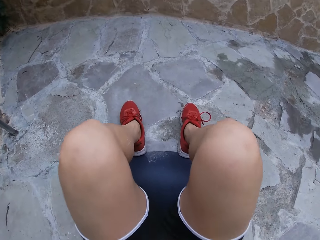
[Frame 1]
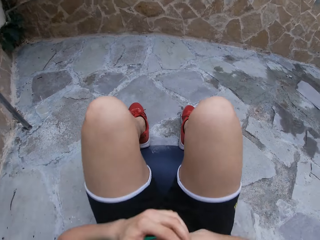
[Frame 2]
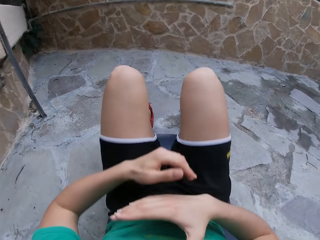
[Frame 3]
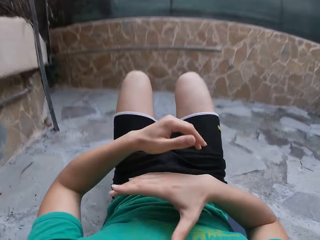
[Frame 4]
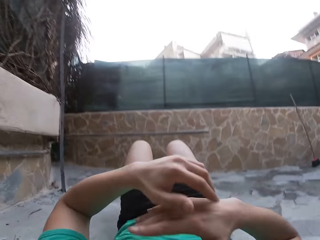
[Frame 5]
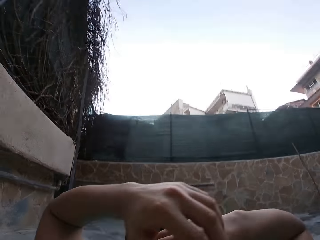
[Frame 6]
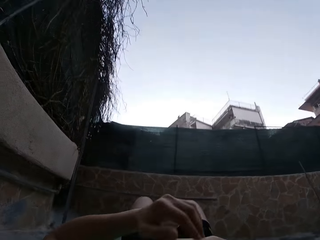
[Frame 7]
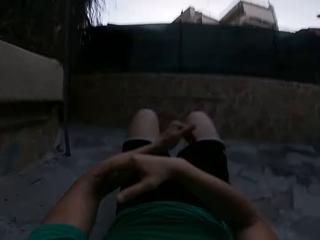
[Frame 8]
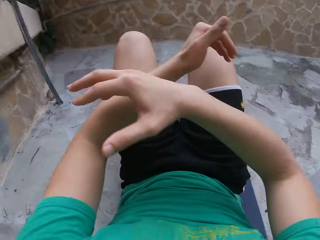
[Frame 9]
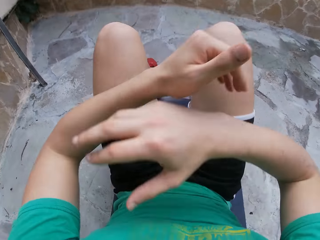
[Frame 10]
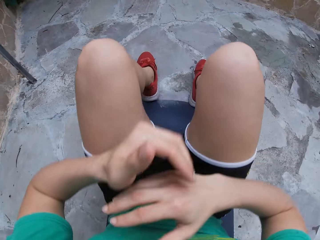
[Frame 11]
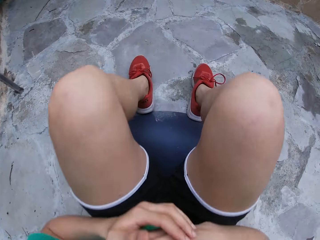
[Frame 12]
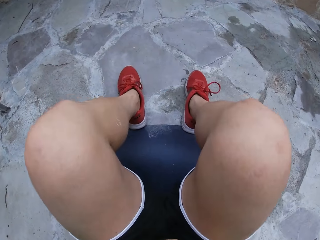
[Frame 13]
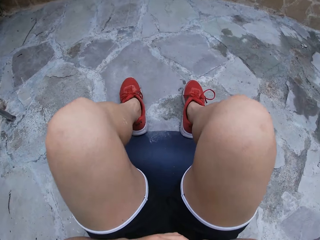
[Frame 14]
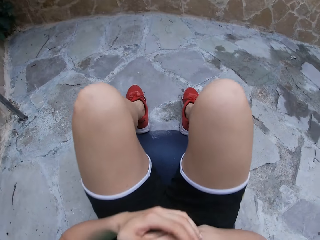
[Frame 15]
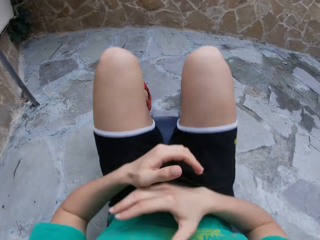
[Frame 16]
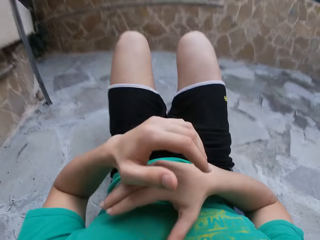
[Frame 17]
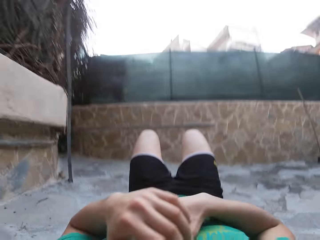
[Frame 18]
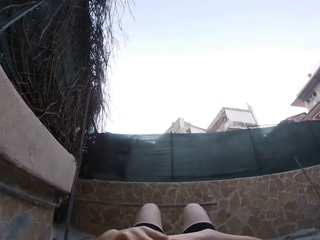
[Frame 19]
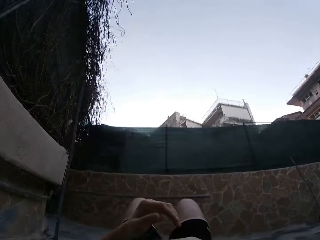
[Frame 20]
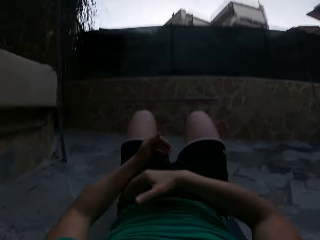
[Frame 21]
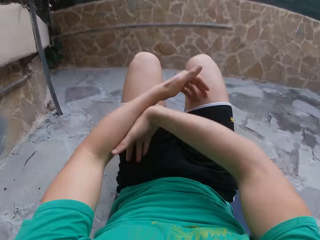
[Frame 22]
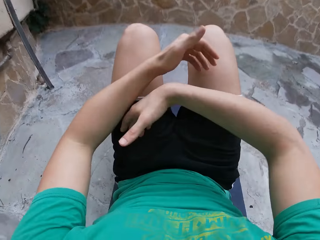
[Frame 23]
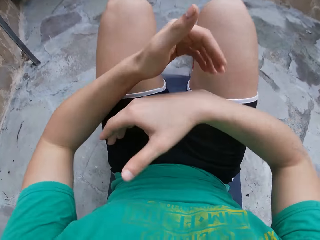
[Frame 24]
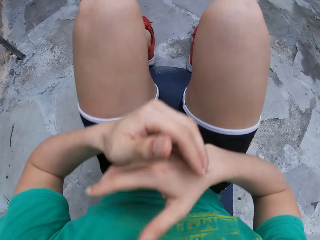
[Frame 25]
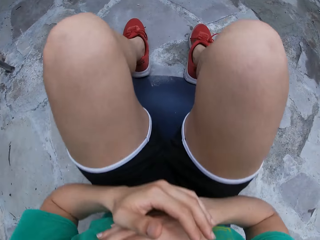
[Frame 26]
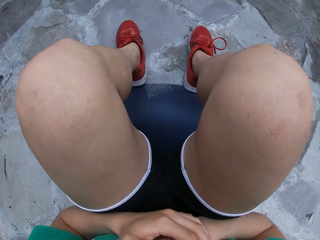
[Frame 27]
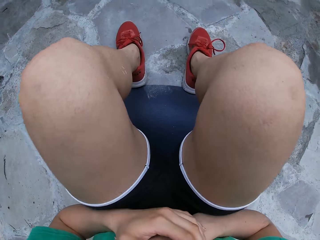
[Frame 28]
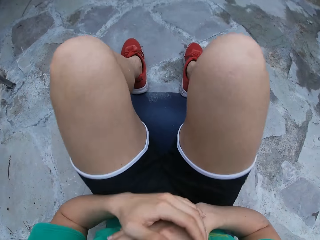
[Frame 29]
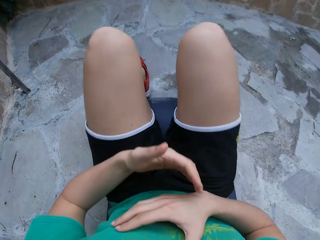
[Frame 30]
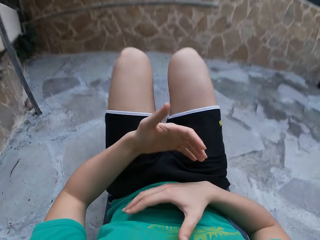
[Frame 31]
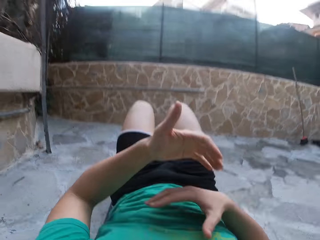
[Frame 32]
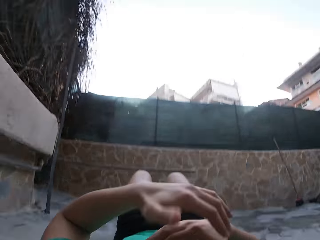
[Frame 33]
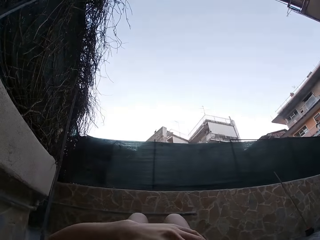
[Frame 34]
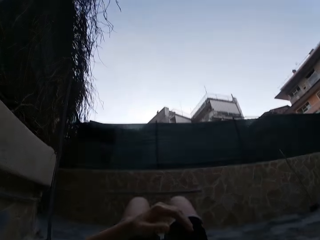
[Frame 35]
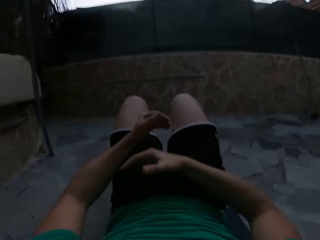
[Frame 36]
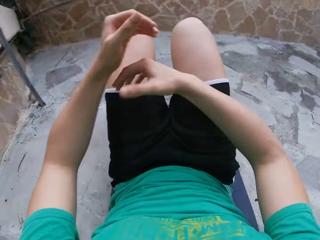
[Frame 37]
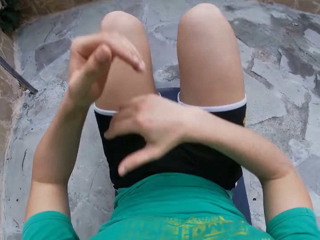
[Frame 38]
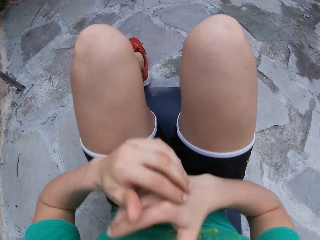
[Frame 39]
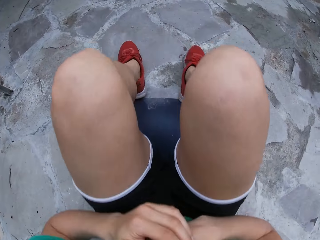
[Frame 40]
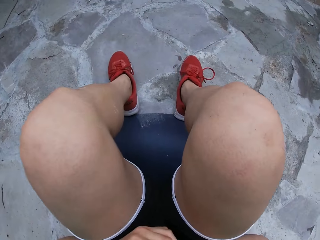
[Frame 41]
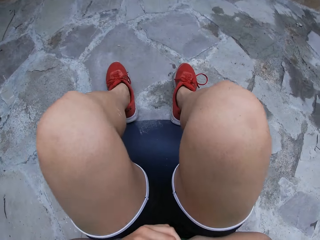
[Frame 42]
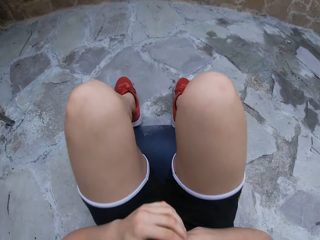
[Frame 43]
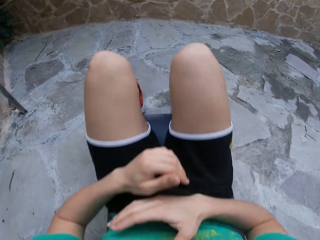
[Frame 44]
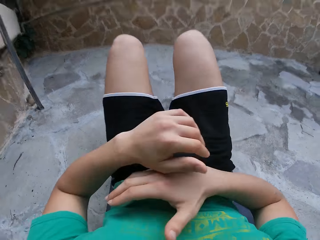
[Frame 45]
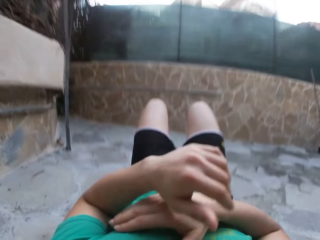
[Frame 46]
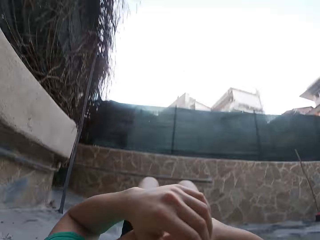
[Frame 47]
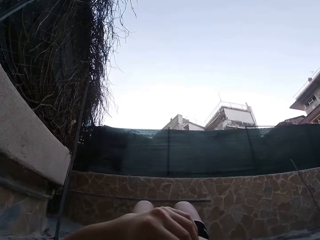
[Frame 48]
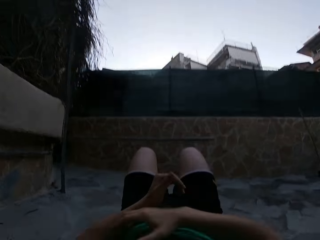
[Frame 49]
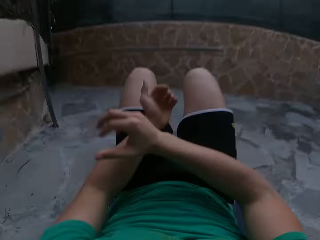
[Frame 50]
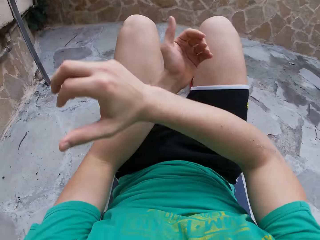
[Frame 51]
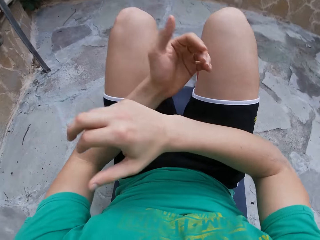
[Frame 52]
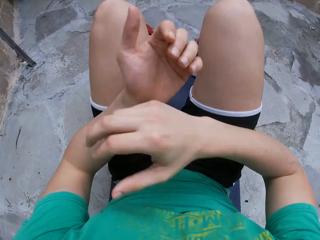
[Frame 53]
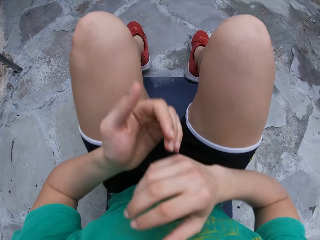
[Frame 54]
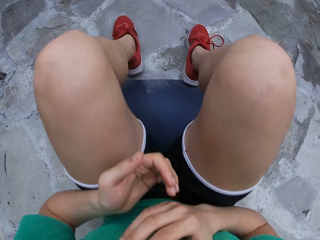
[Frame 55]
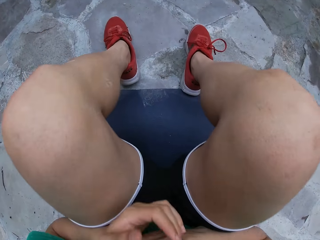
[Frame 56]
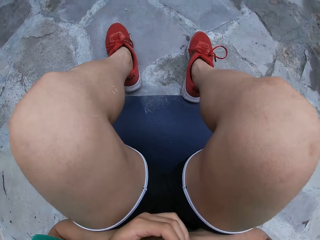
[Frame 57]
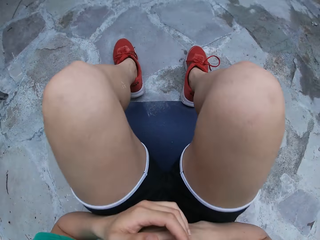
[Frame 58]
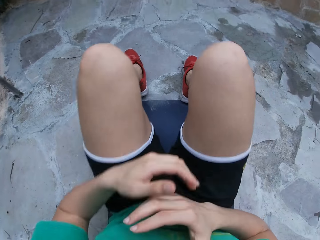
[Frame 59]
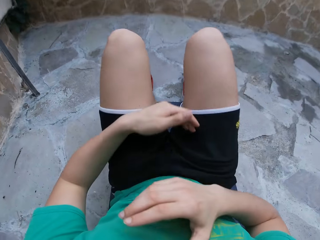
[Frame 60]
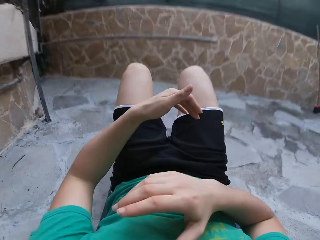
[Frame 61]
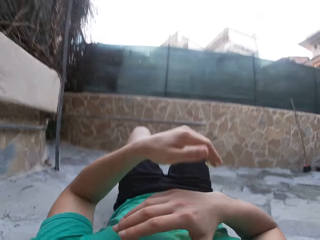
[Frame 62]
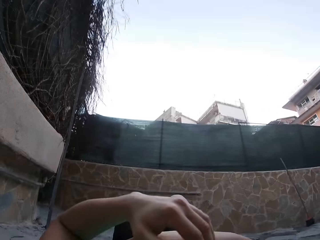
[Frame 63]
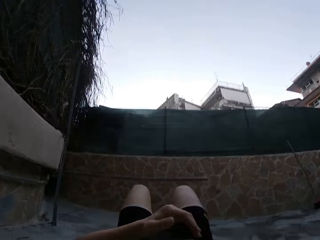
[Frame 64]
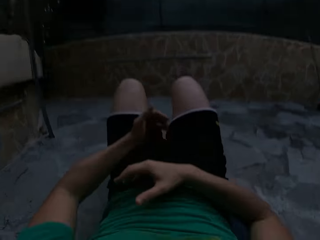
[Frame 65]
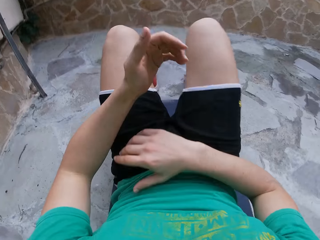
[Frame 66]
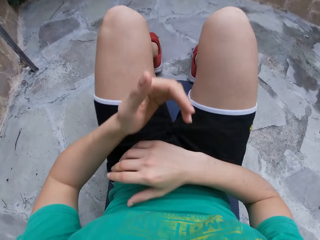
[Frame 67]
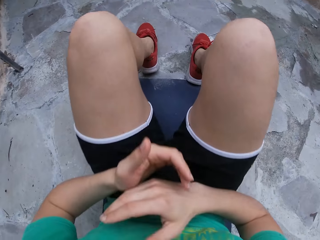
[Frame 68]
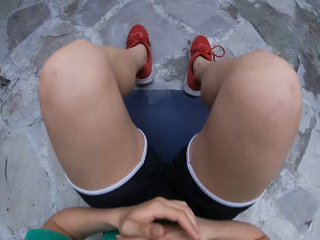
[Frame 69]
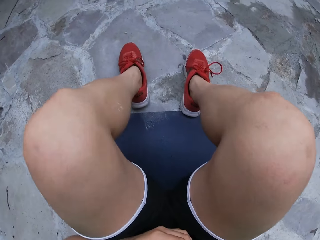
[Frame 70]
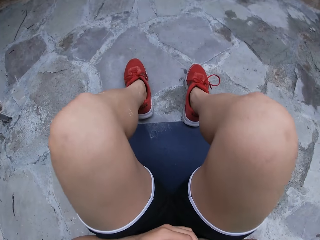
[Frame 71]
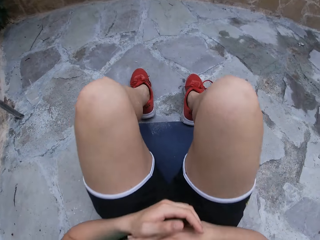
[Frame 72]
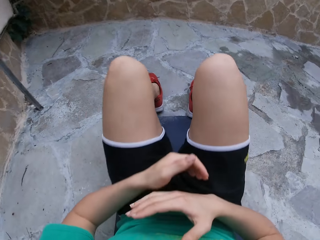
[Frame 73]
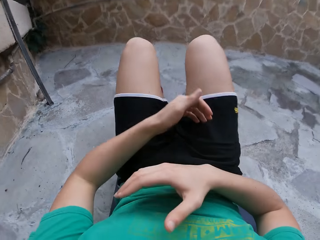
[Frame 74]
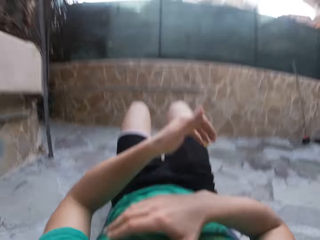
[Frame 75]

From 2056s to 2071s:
The camera wearer lowers the upper body. They lift the upper body. They lower the upper body. They lift the upper body. They lower the upper body. They lift the body. They lower the upper body. They lift the upper body. They lower the upper body. They lift the upper body.

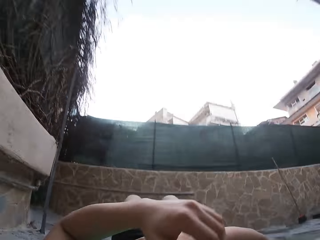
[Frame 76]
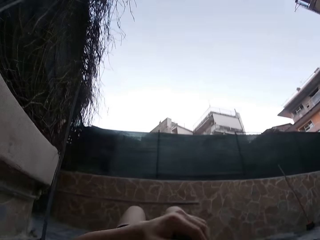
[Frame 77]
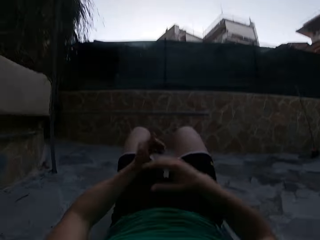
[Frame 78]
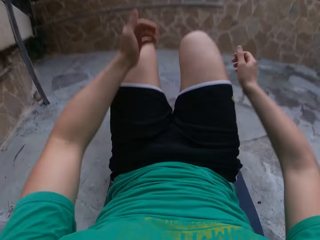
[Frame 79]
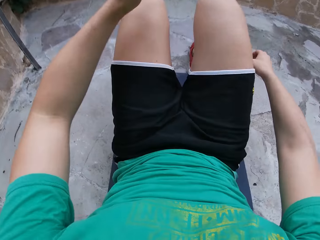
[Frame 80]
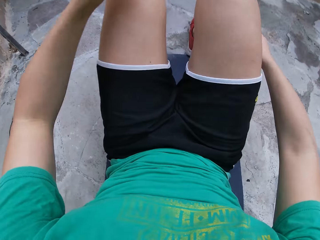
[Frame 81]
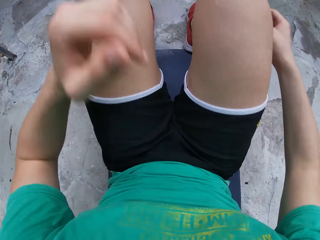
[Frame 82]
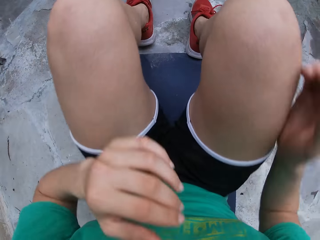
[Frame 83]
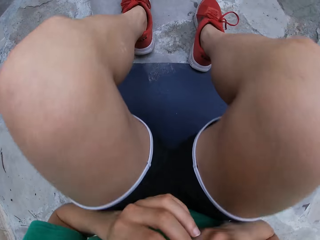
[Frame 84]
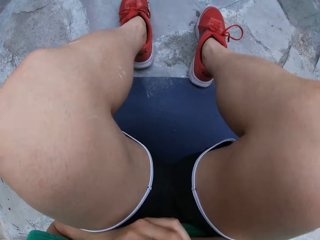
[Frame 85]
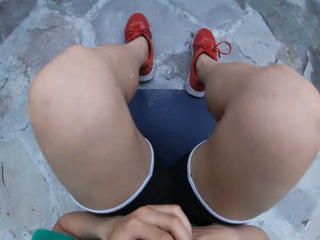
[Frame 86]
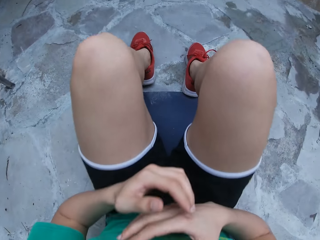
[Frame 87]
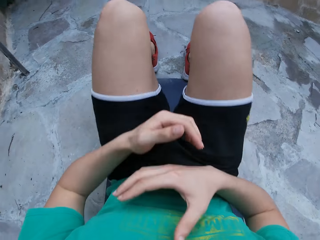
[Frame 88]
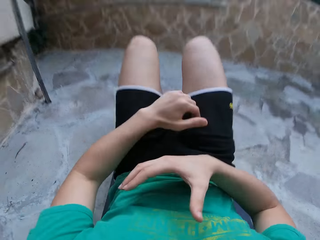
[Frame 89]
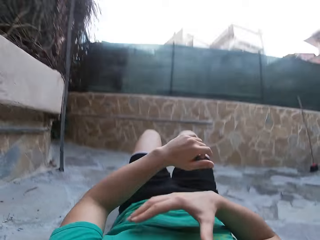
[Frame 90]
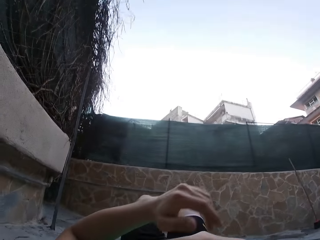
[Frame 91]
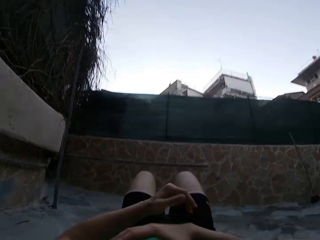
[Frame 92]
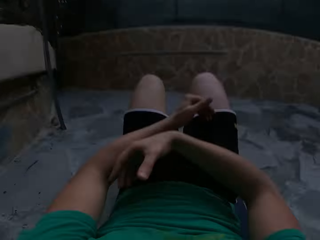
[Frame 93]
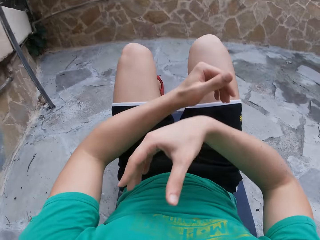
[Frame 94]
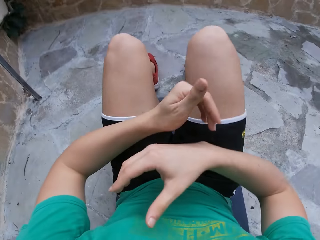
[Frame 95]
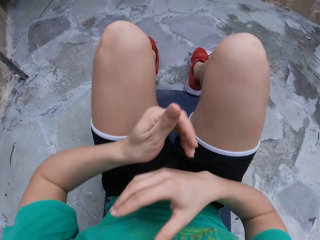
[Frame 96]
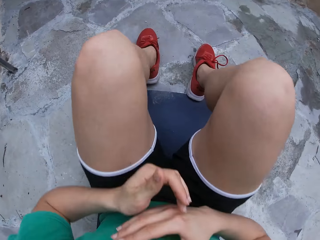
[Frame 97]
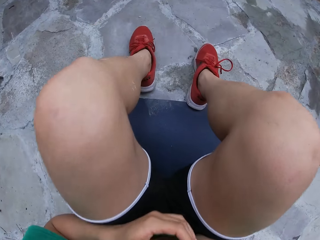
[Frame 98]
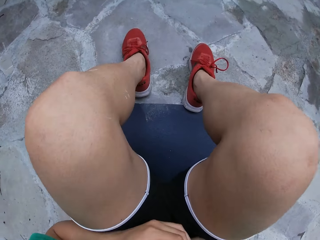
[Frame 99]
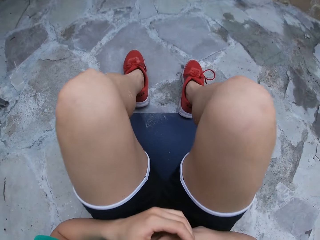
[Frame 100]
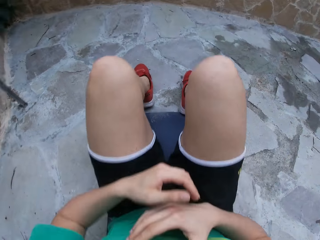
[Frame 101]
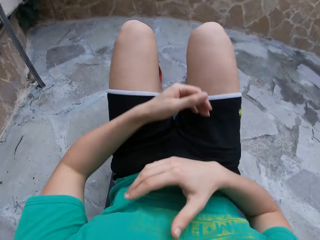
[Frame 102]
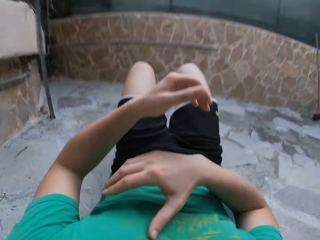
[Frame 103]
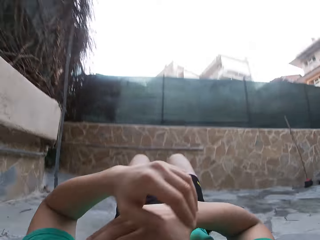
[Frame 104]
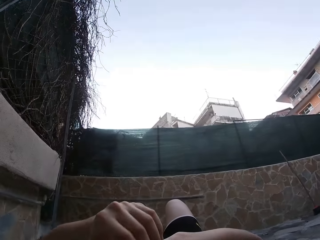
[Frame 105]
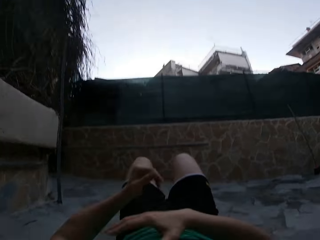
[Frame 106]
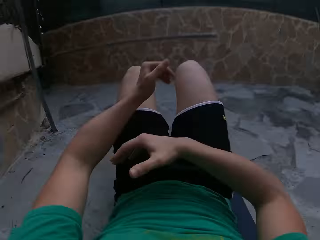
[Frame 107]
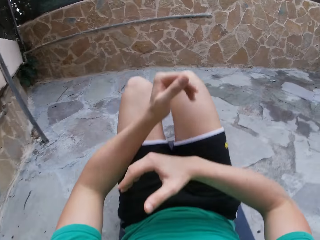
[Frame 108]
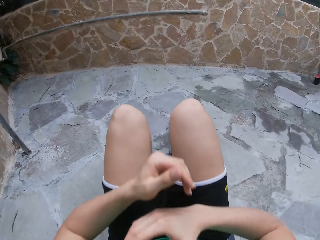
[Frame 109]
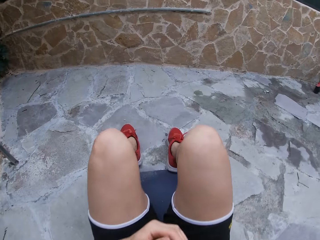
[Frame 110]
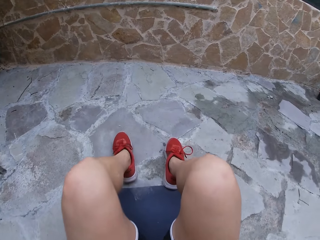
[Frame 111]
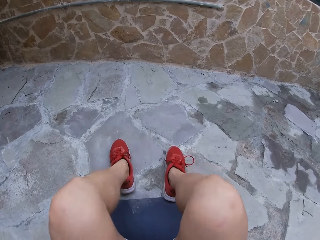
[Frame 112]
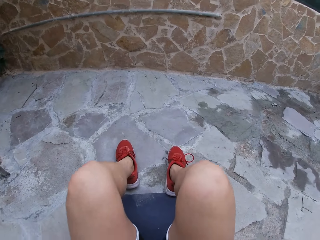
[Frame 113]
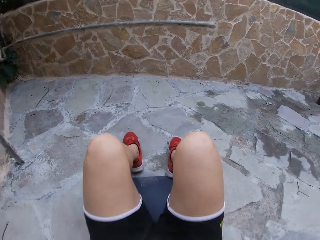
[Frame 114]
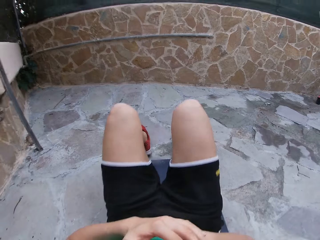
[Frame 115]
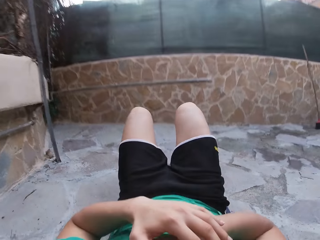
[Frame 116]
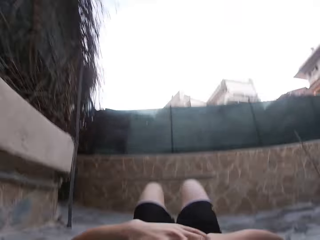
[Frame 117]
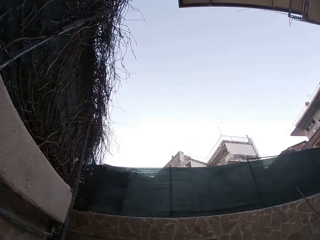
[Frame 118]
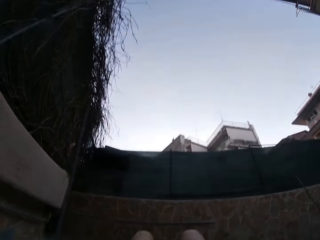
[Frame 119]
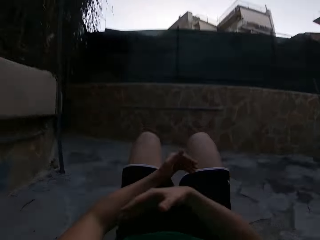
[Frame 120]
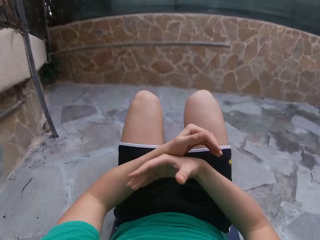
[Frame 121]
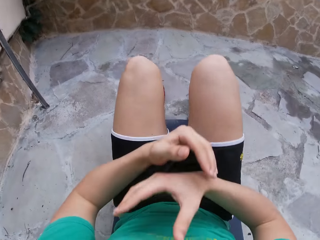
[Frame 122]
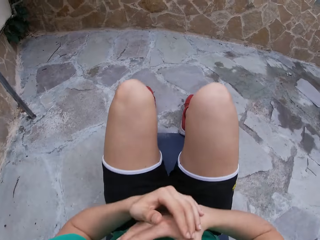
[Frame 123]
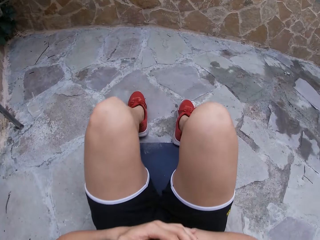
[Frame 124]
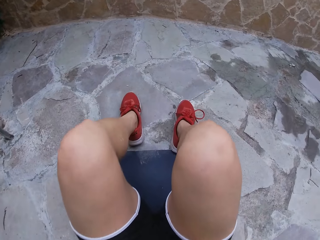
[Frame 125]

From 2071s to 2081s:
The camera wearer lowers the upper body. They lift the upper body. They lower the upper body. They lift the upper body. They lower the upper body. They lift the upper body.
